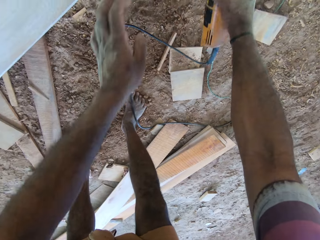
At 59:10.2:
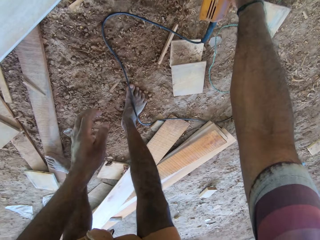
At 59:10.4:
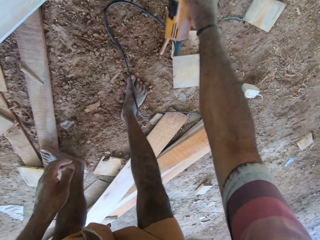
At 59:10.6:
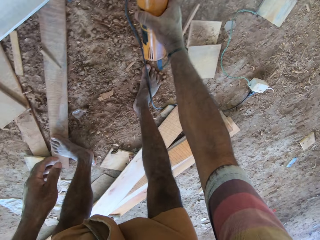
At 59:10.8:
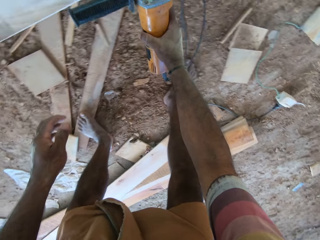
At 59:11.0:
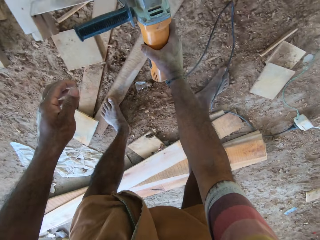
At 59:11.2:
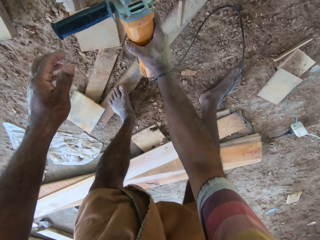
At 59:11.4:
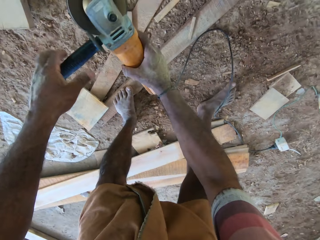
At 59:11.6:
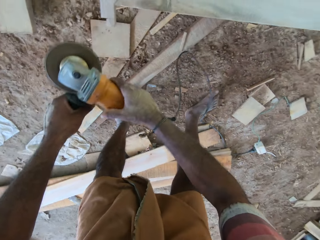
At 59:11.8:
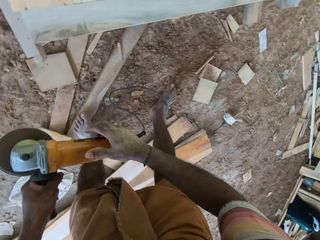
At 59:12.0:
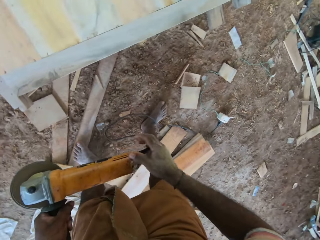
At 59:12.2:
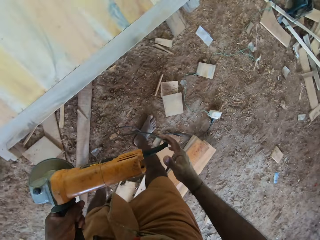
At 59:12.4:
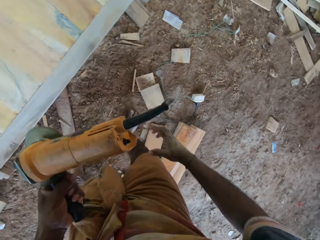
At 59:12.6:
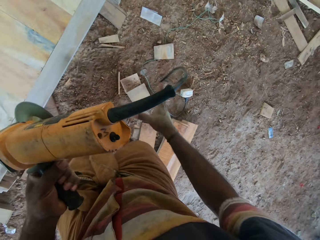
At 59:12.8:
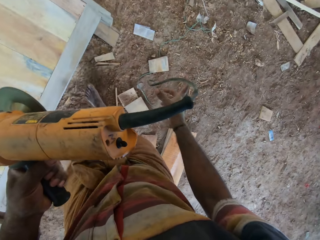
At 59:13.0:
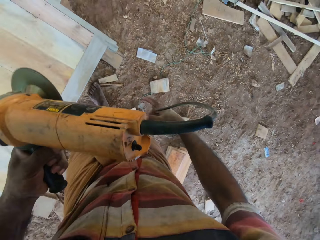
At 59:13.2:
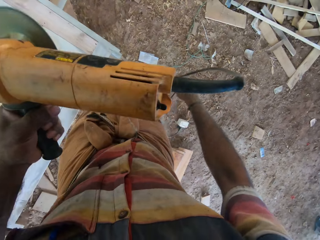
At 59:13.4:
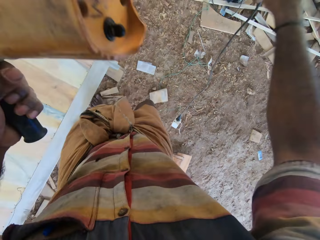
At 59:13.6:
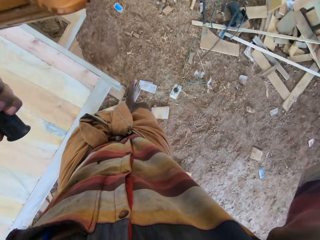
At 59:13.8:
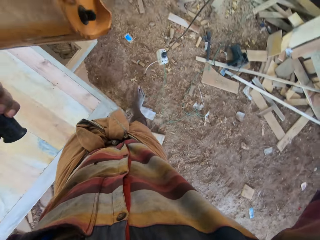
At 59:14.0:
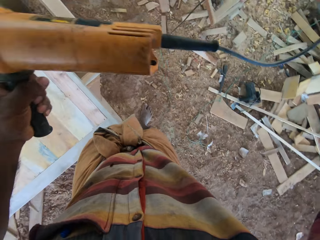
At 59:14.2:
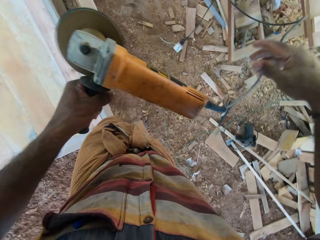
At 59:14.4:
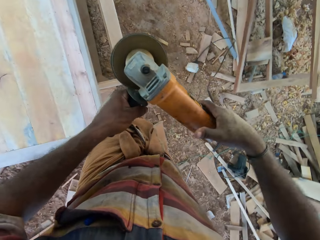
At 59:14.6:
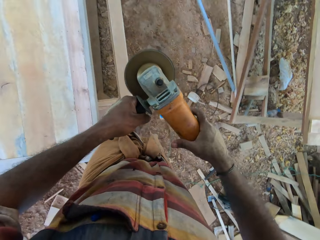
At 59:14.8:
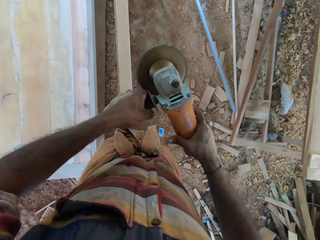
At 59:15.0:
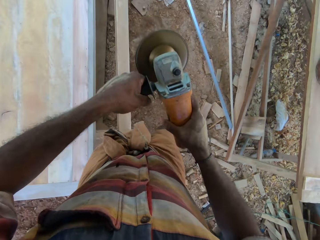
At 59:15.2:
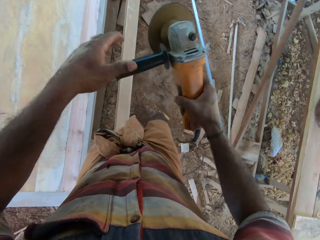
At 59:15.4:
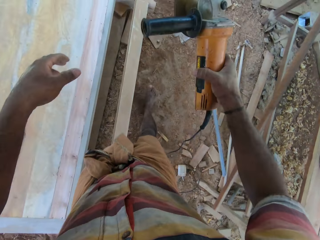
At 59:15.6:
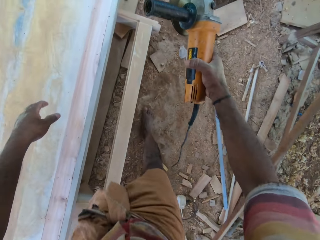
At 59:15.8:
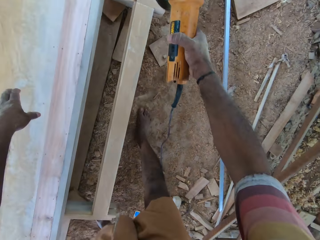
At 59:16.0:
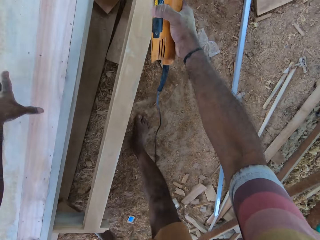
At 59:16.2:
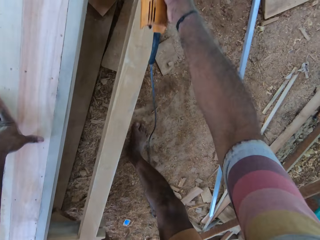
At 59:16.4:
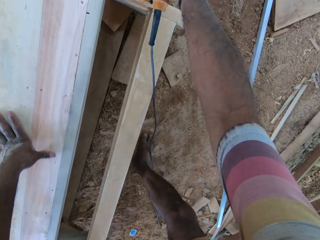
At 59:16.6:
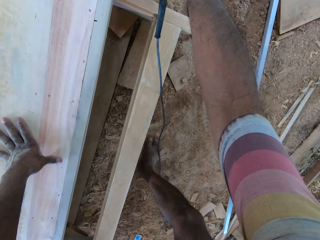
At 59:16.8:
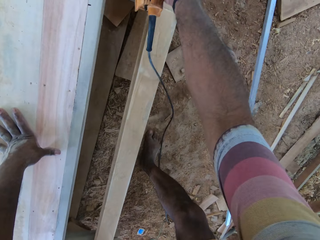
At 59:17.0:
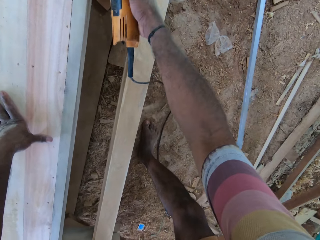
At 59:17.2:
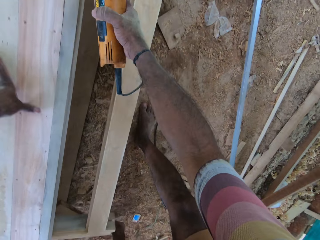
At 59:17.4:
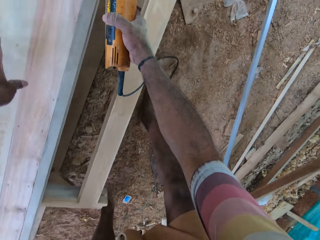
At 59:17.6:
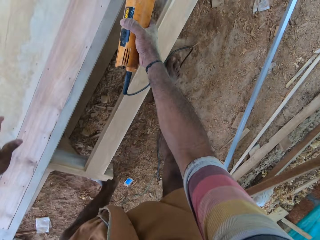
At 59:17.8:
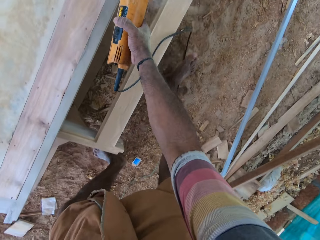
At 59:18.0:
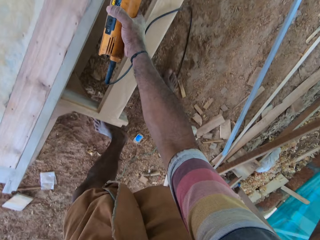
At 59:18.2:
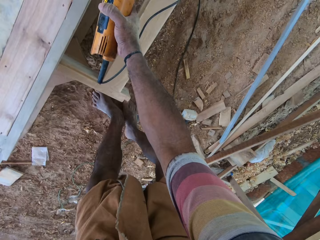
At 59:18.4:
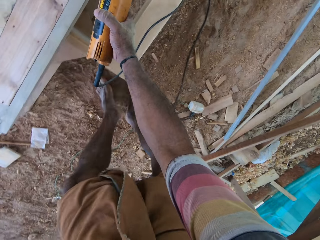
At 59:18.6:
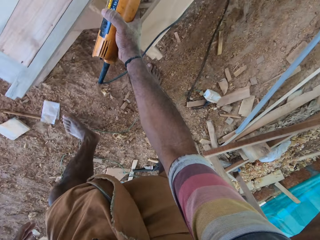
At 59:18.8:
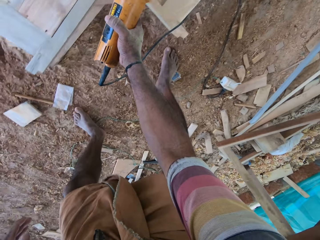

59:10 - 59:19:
The camera wearer grinds the frame. They hold the grinder with the right hand. They grind the frame. They hold the grinder with both hands. They walk around the compound. They pick up the cable. They lift the cable. They hold the wood cutting machine. They drop the cable. They hold the grinder with both hands. They hold the grinder with the right hand. They move forward. They cut the wood with the cutting machine. They grind the frame.

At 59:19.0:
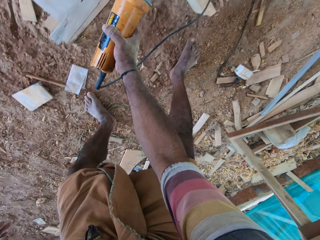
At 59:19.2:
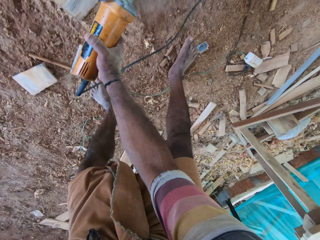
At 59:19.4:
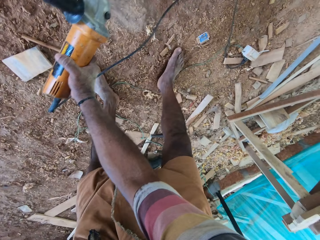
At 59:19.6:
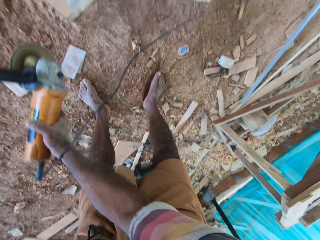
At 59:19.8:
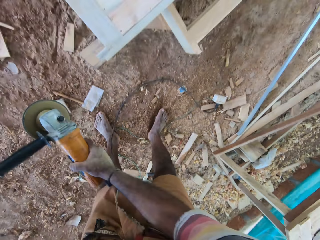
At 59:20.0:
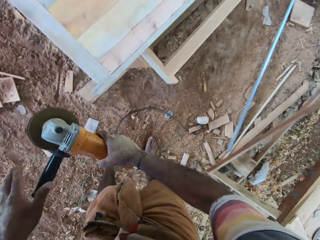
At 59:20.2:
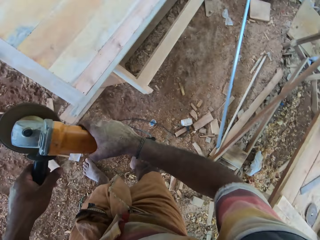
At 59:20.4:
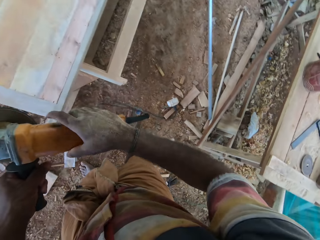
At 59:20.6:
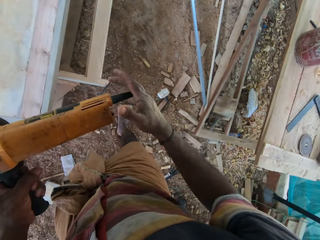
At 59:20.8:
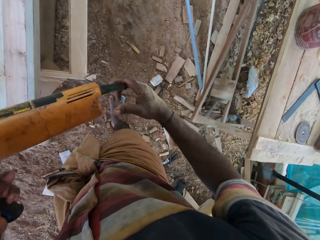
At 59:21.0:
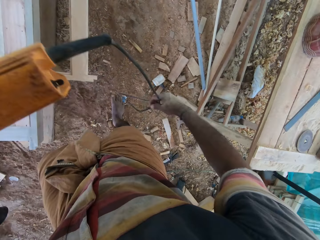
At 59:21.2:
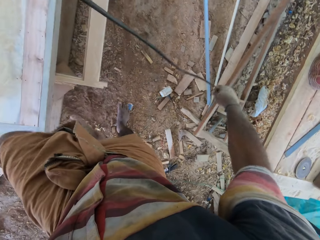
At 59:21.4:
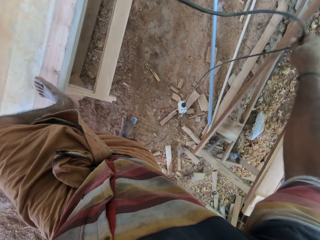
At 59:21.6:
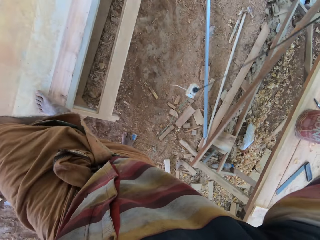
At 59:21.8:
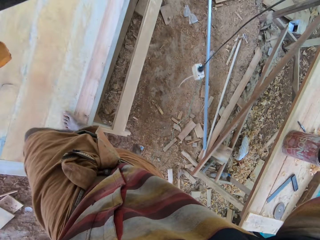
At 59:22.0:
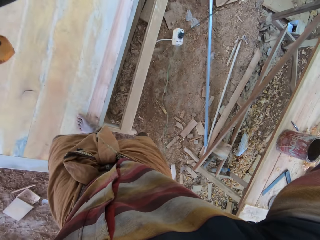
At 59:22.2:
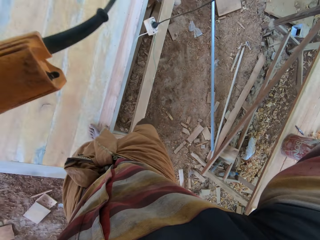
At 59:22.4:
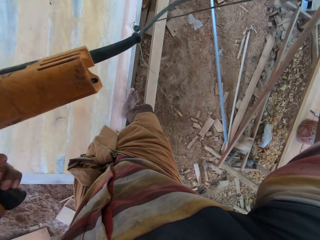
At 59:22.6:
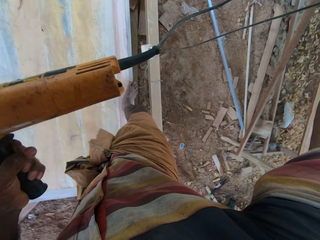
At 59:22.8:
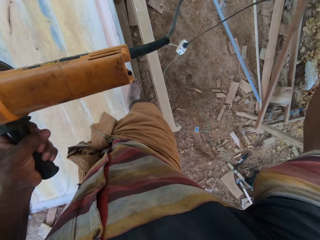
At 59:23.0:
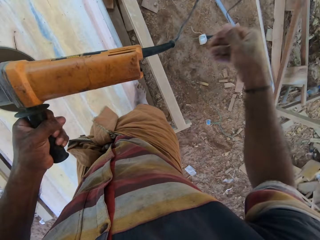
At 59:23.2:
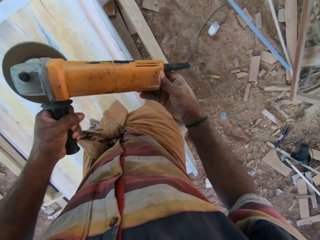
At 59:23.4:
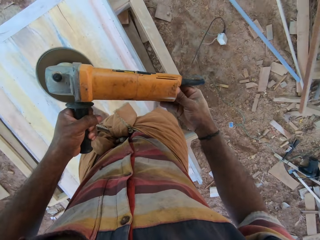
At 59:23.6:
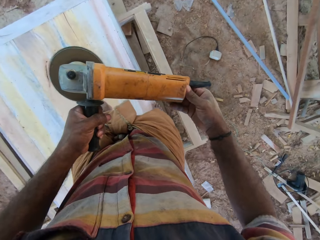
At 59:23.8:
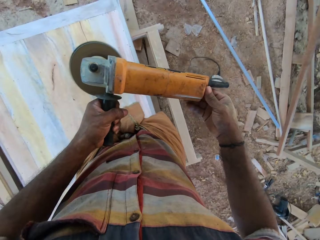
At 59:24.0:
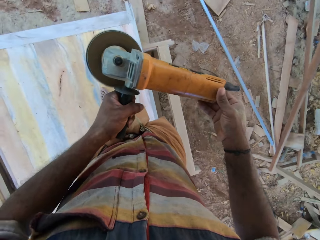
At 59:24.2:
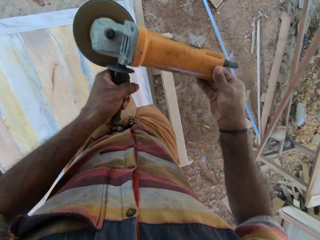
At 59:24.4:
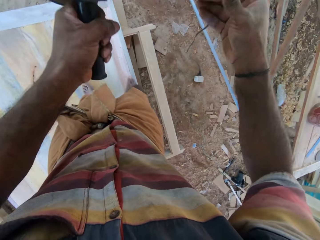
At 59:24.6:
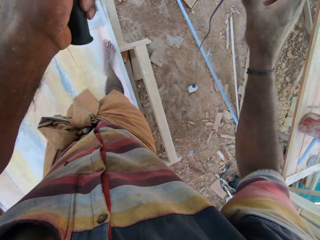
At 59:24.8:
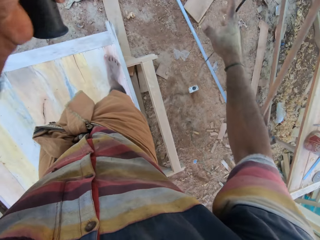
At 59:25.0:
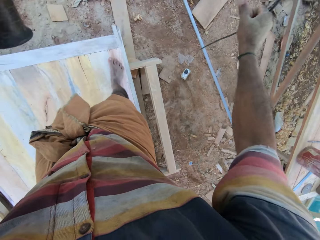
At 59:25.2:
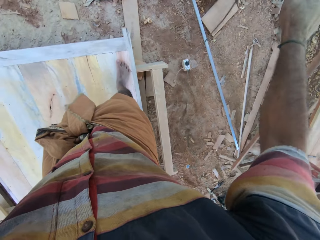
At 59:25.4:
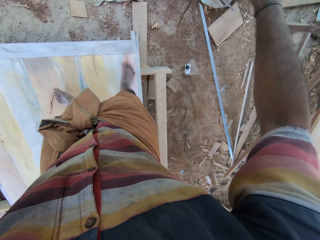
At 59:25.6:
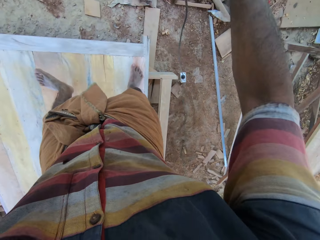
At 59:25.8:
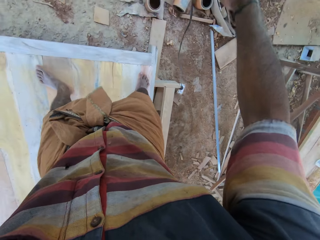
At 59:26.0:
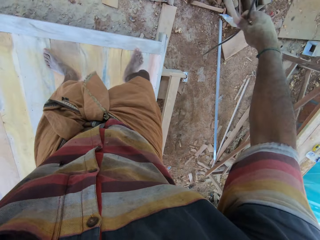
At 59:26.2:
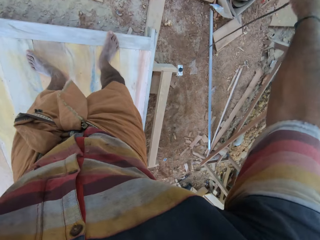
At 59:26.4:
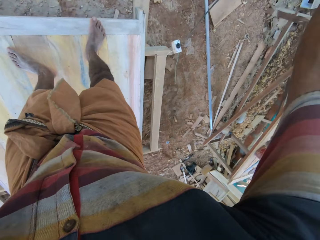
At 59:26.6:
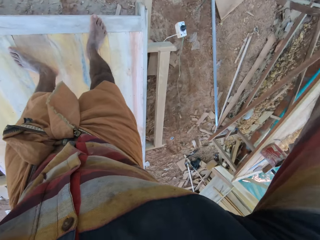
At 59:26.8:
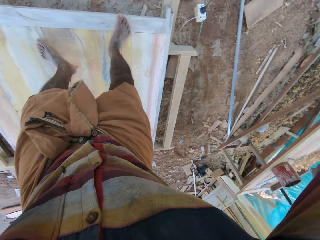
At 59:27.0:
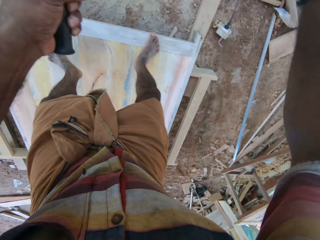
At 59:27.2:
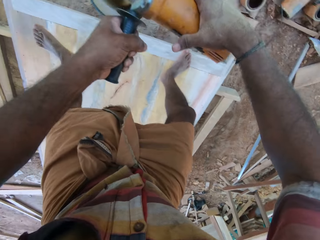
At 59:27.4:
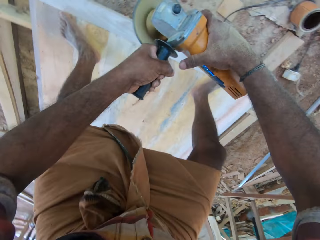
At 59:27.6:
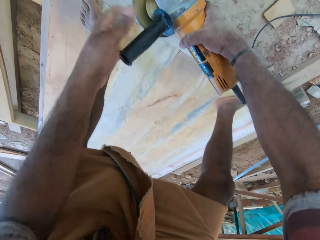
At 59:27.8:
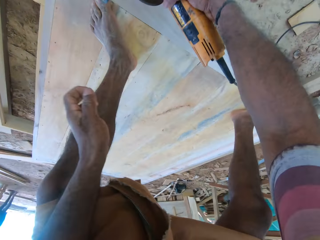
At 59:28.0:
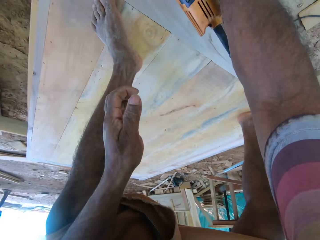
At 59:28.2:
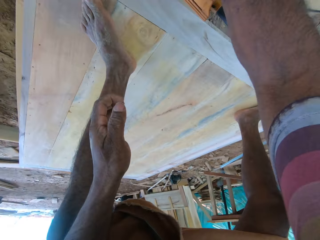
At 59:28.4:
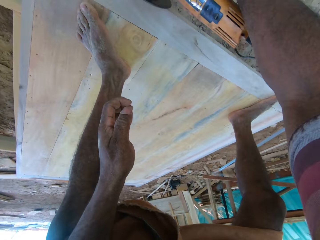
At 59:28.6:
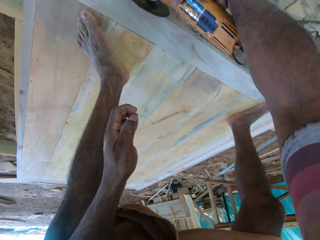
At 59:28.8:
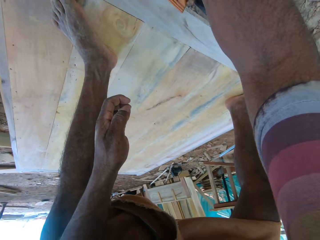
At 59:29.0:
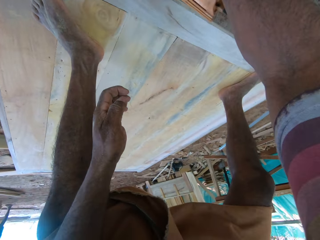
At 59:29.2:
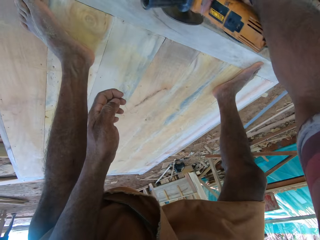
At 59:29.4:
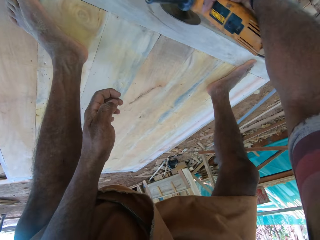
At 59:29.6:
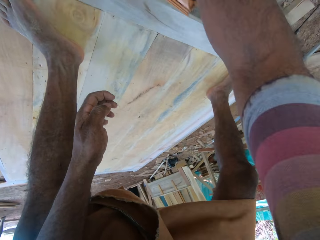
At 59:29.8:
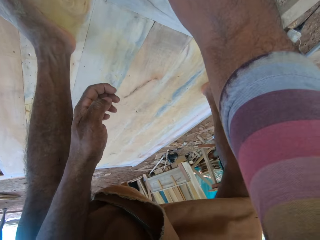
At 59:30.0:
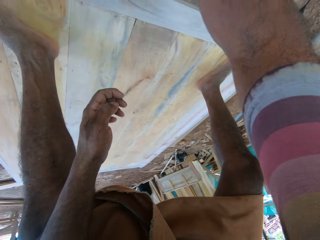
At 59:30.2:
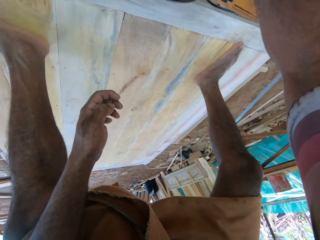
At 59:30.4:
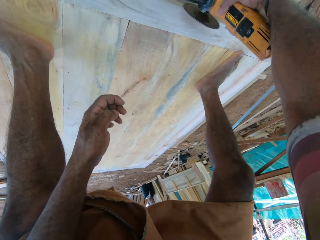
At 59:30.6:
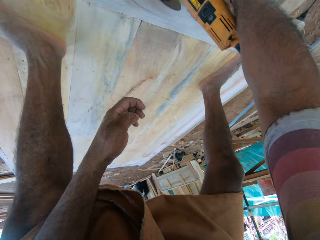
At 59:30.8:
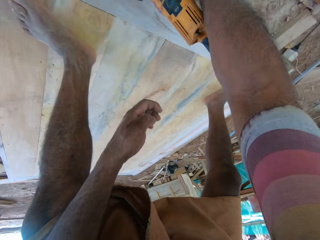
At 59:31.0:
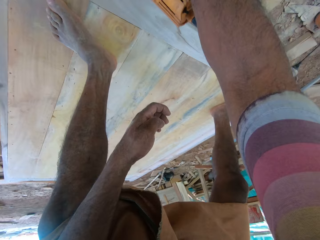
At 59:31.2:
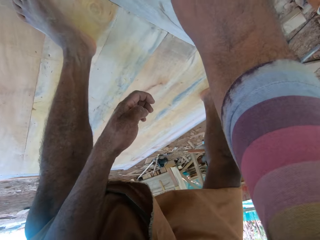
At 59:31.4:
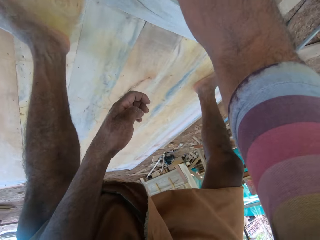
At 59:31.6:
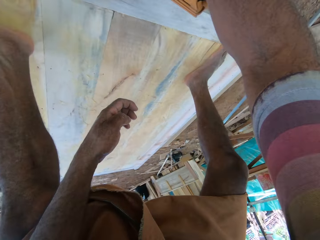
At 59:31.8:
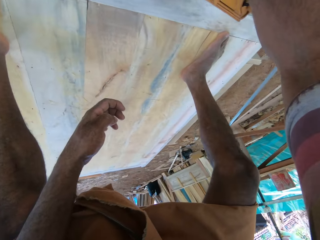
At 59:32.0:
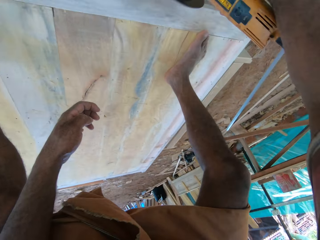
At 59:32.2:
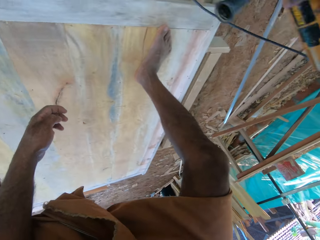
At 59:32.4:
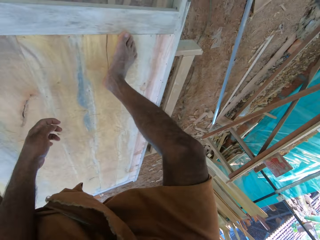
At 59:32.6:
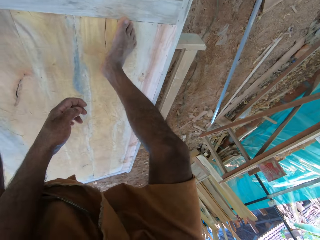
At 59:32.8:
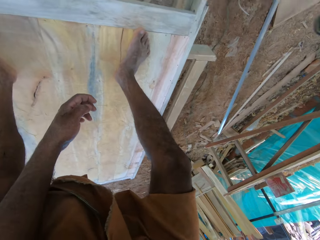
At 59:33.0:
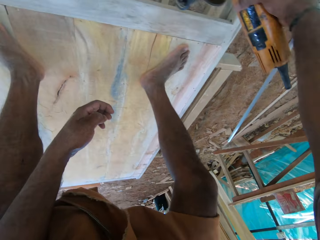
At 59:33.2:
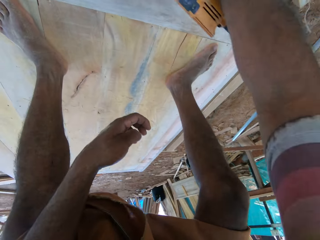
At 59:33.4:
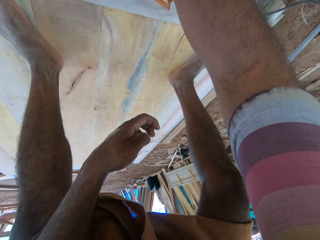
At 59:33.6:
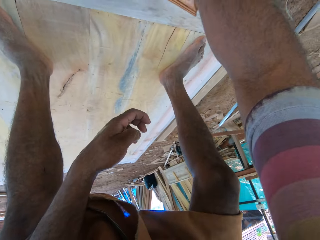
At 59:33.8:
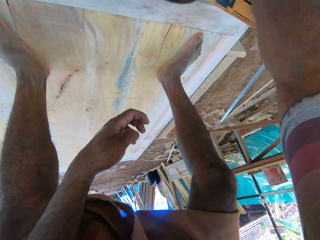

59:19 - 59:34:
The camera wearer holds the wood cutting machine. They pass the grinder to the left hand. They pick up the cable. They lift the cable. They drop the cable. They hold the grinder with both hands. They lift the grinder. They pick up the cable. They lift the cable. They hold the grinder with both hands. They hold the grinder with the right hand. They cut the wood with the cutting machine. They grind the frame.
